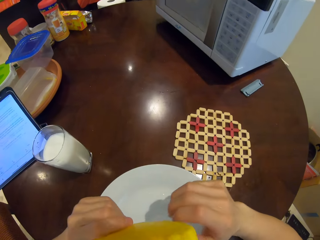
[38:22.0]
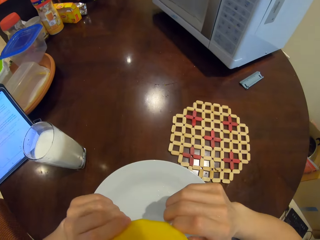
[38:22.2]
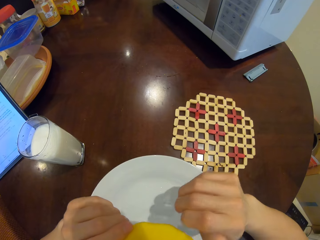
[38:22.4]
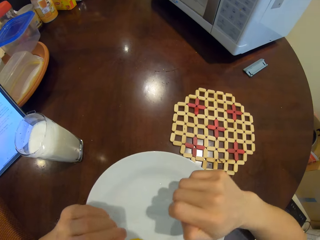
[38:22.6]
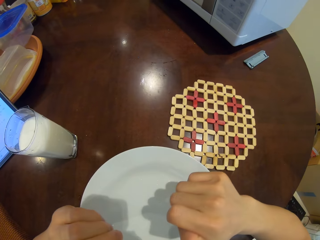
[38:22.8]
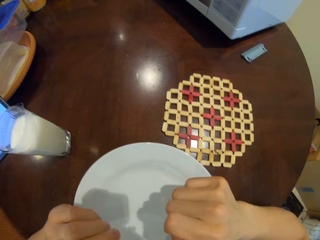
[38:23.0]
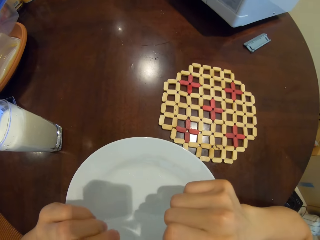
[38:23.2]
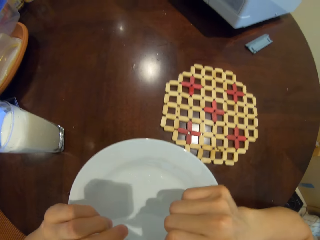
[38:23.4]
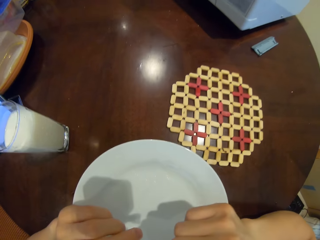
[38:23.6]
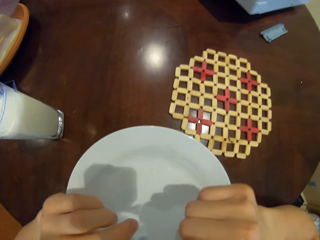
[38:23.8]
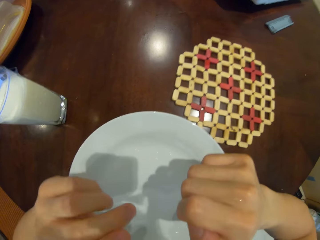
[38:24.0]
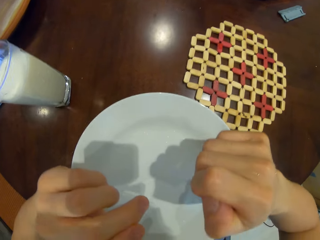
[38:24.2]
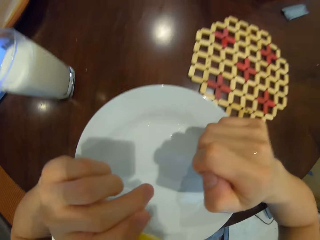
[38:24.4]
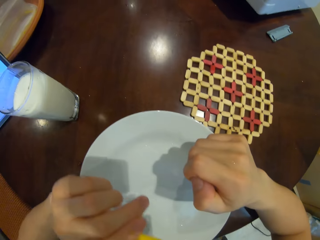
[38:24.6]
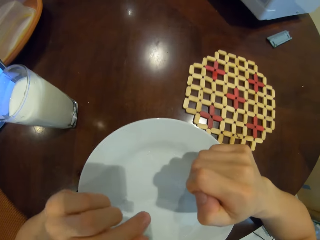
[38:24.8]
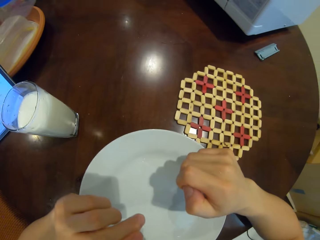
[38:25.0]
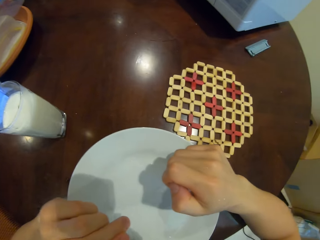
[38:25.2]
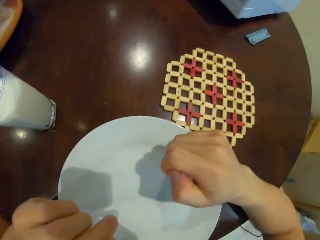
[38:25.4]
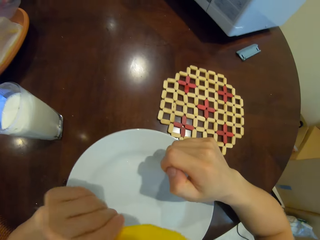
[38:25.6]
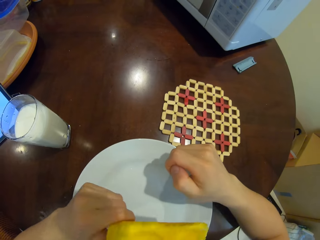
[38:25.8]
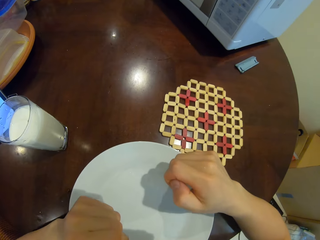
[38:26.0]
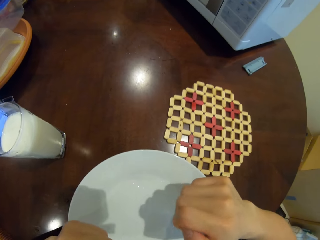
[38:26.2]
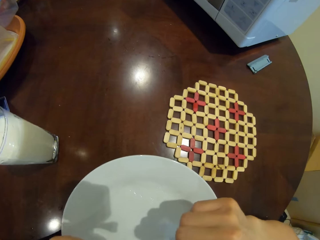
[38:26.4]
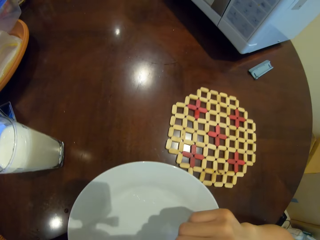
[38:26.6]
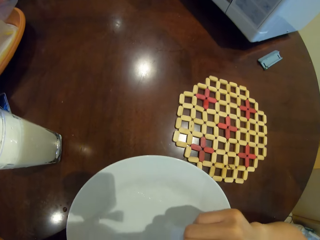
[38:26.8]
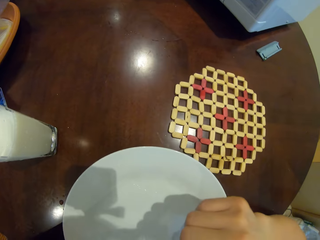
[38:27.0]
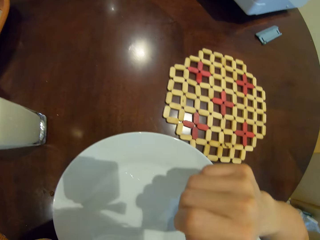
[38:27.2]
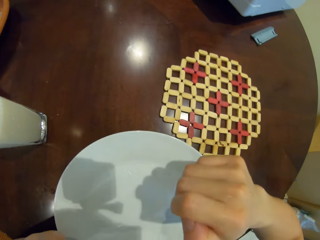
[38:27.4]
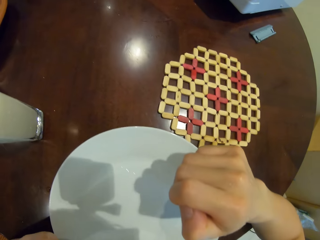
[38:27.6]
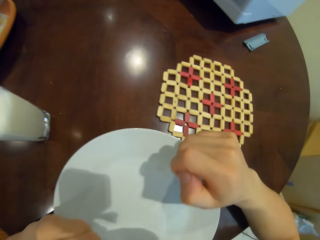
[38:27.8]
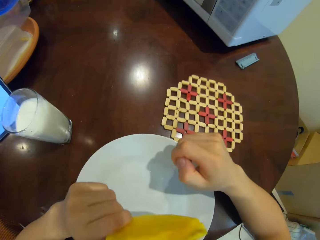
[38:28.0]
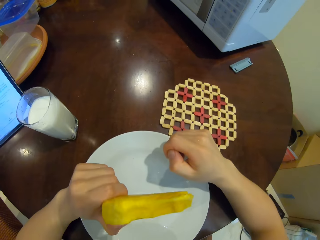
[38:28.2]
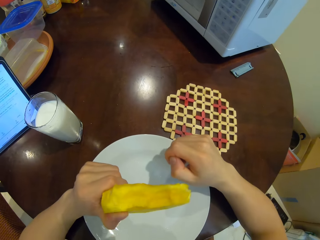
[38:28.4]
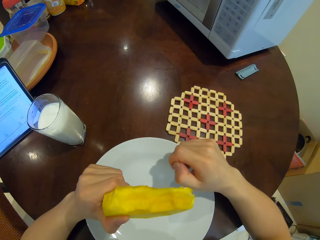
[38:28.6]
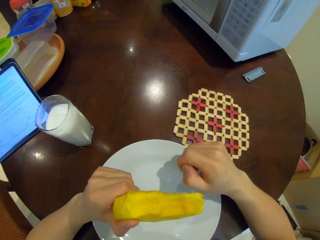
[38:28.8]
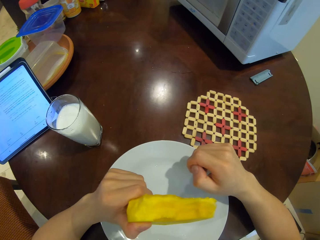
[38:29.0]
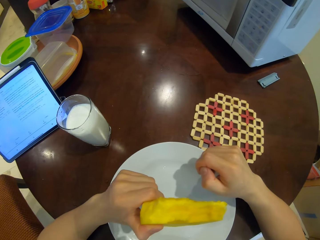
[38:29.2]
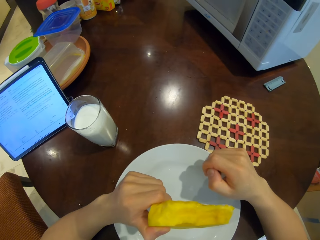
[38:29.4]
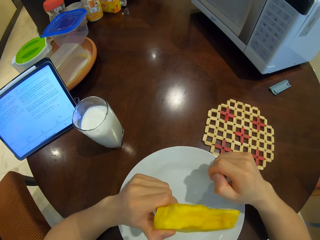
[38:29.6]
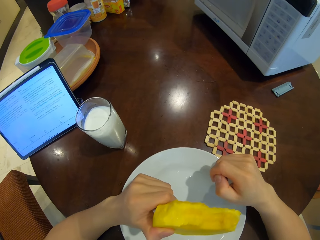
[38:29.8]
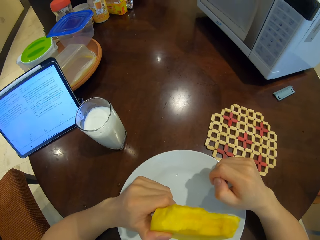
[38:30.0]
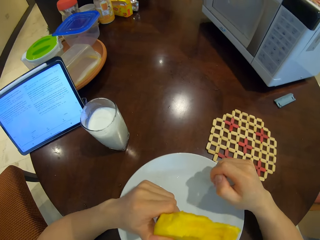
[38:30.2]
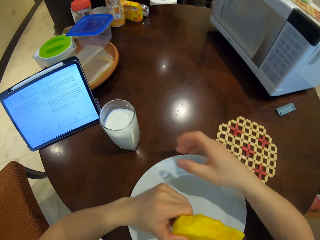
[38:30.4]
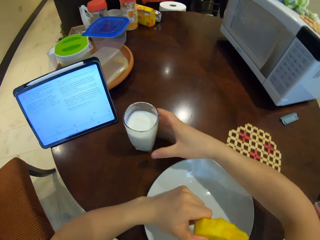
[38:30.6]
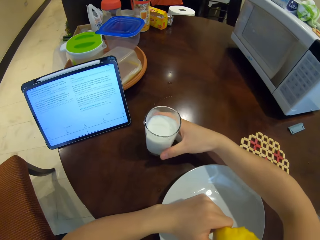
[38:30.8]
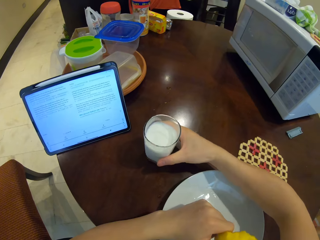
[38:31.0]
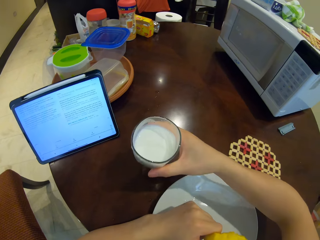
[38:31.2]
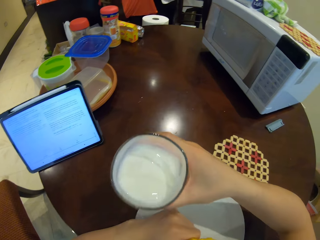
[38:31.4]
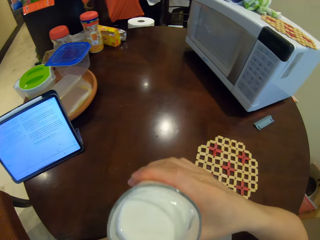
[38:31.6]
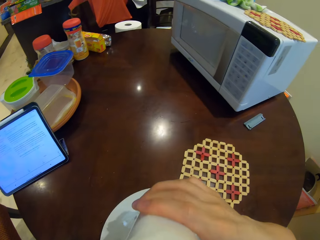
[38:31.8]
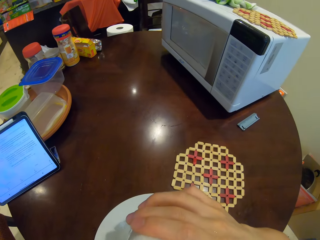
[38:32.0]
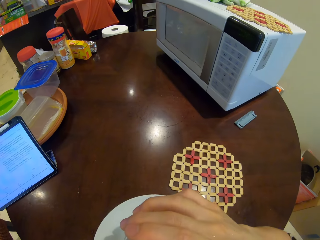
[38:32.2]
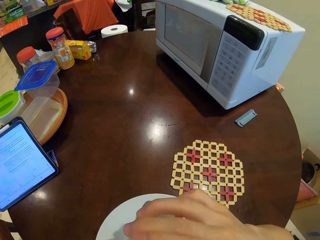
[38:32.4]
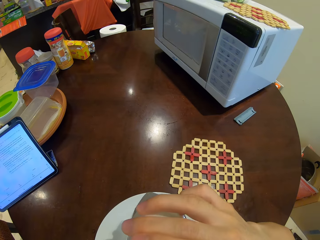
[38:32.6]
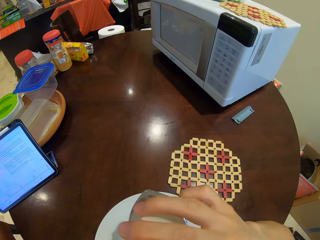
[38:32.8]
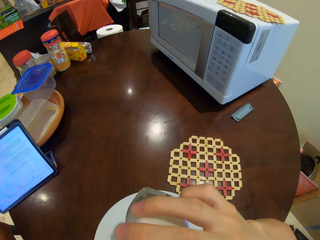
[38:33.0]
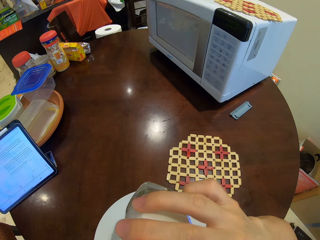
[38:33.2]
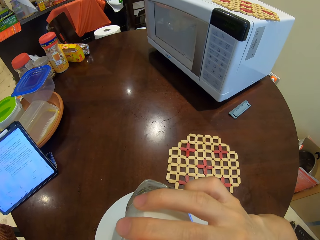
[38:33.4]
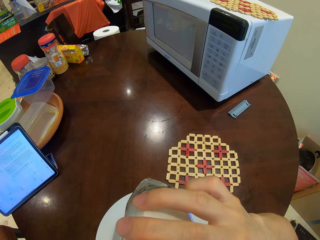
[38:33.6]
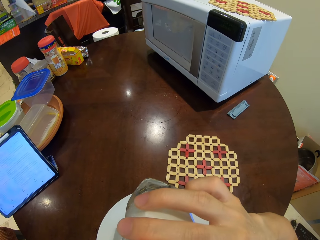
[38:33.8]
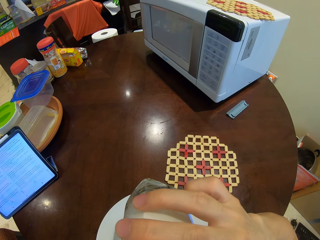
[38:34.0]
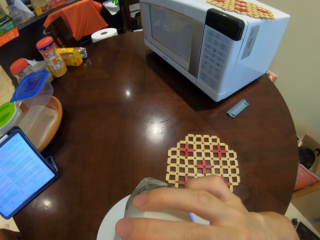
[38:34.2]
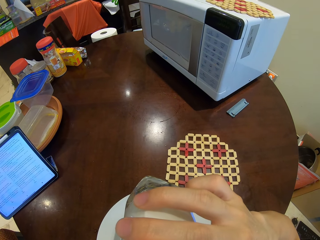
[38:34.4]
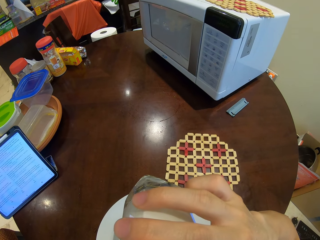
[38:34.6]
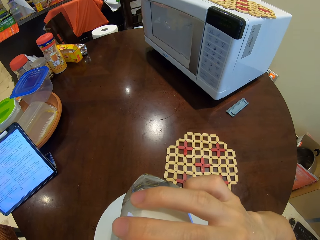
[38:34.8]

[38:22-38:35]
The camera wearer eats the mango. They pick up the glass of milk. They drink milk from the glass.

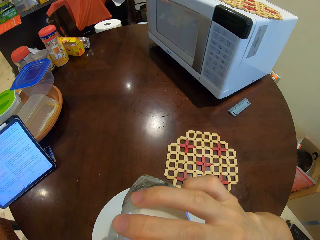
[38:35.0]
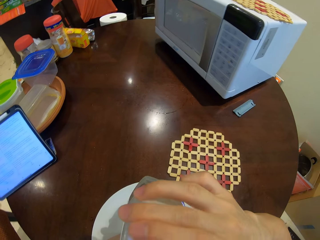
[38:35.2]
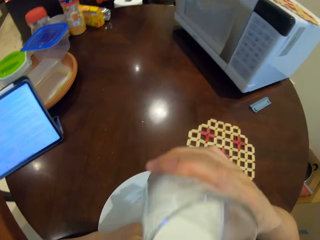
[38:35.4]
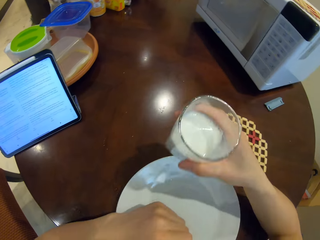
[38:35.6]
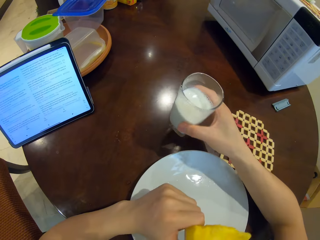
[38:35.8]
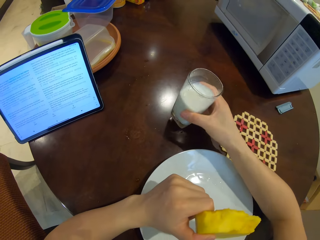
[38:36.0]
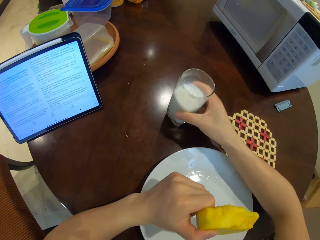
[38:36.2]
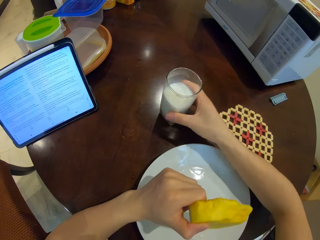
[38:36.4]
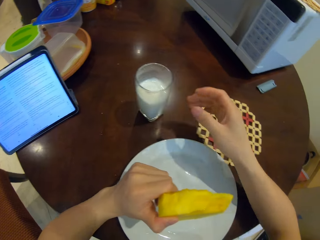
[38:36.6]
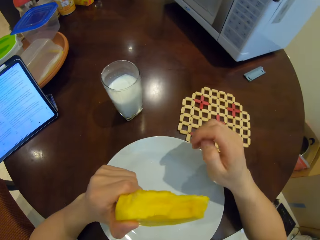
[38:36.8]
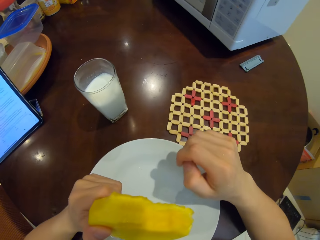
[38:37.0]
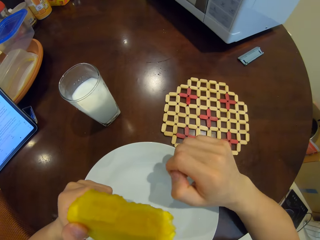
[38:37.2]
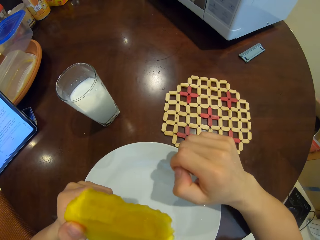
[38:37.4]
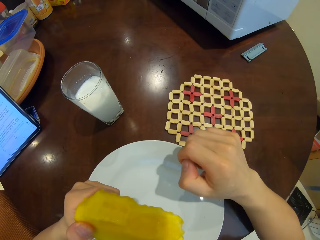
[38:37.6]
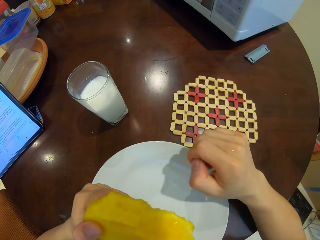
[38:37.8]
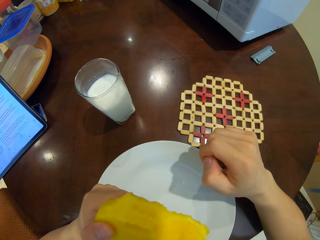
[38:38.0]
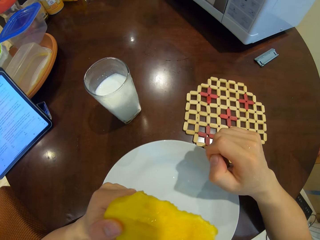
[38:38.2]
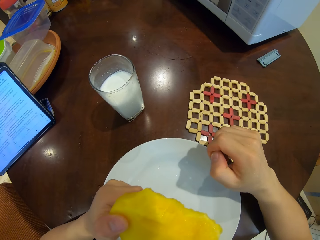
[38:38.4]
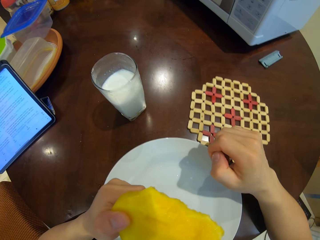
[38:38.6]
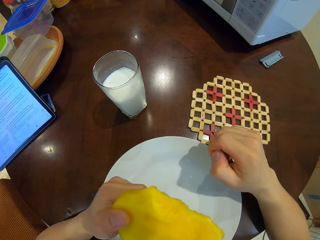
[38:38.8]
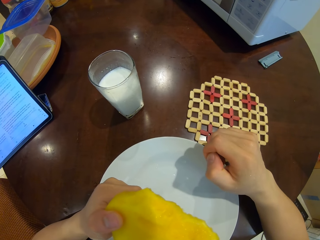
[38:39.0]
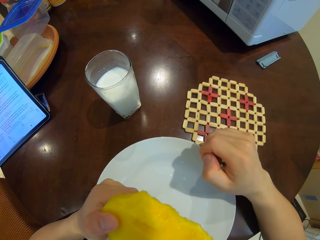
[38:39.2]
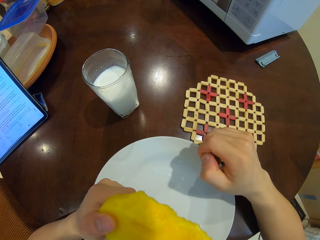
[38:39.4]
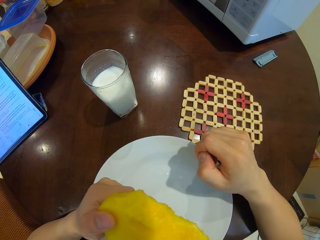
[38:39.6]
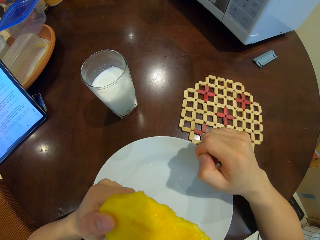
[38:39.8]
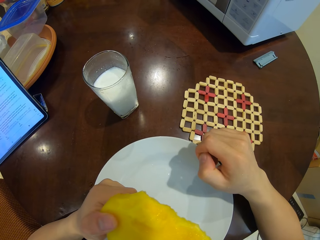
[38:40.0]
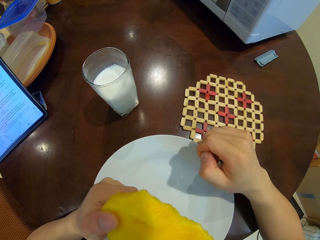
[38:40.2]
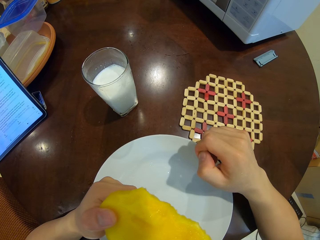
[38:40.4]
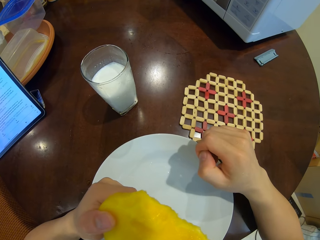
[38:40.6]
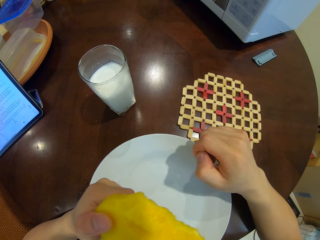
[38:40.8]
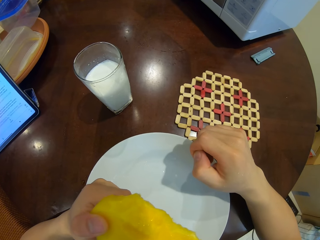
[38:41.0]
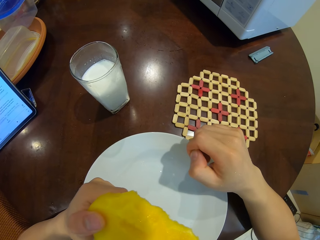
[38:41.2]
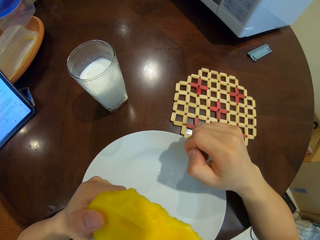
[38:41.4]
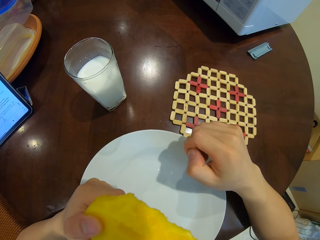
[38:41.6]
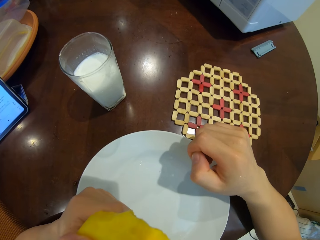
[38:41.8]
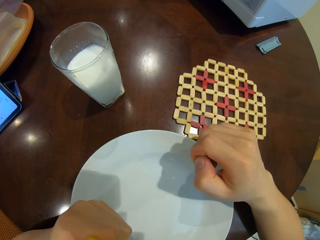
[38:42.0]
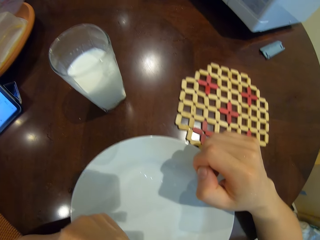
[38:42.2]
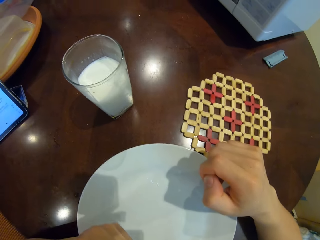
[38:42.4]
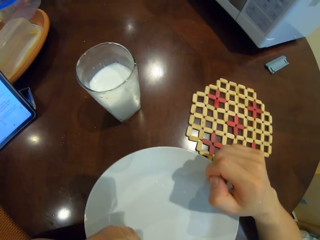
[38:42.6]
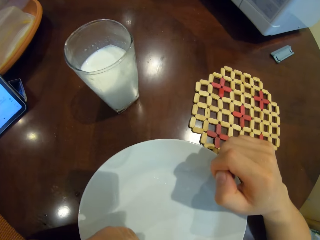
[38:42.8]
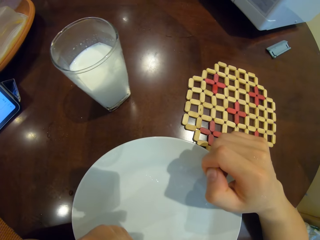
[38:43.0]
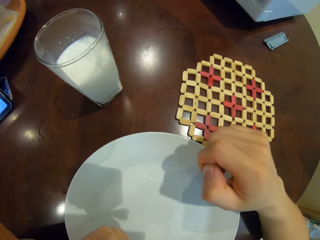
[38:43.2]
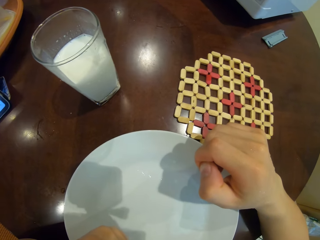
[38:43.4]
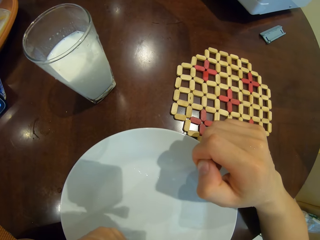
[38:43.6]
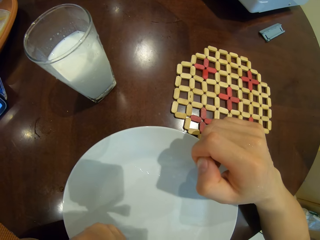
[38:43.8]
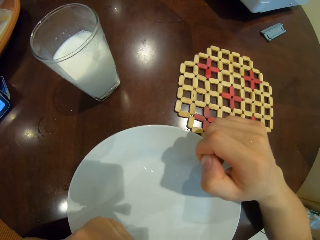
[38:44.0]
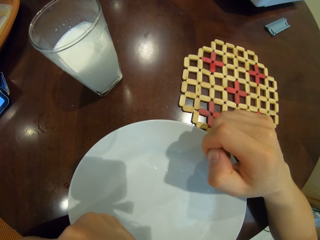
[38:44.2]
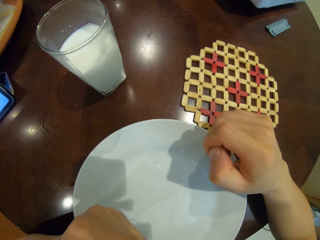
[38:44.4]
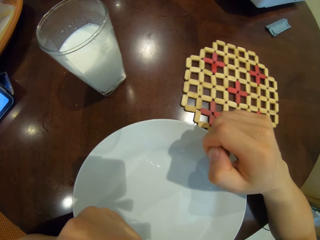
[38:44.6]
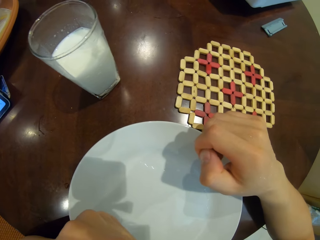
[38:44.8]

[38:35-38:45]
The camera wearer places the glass on the table. They eat the mango.
